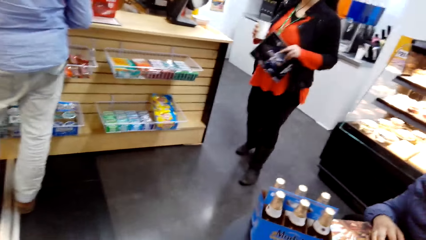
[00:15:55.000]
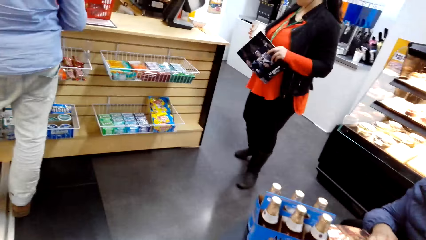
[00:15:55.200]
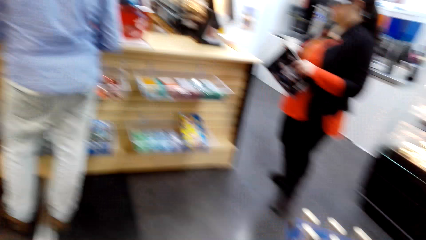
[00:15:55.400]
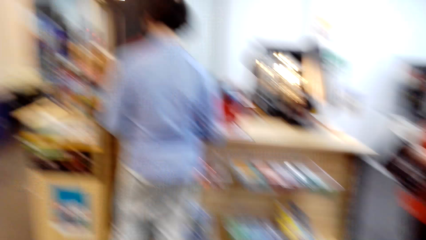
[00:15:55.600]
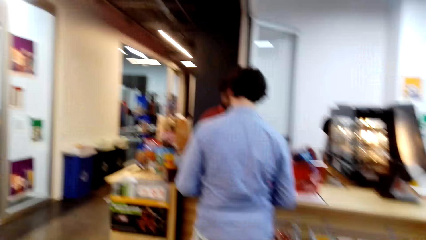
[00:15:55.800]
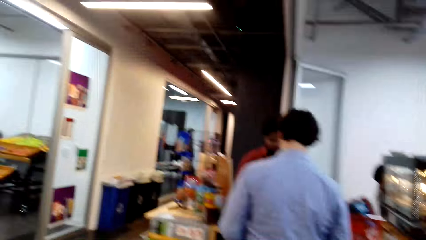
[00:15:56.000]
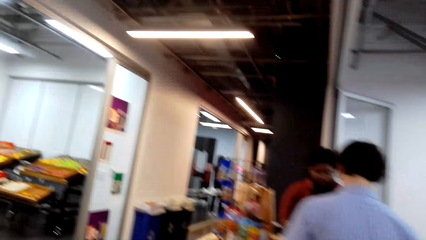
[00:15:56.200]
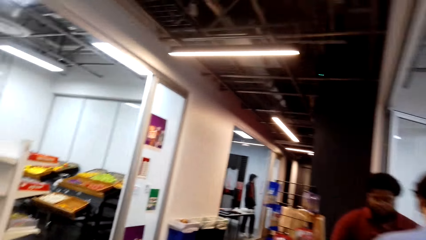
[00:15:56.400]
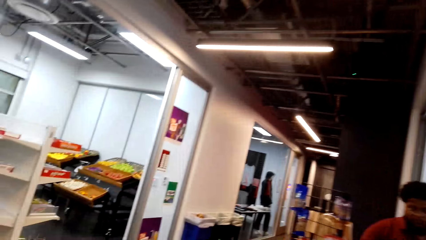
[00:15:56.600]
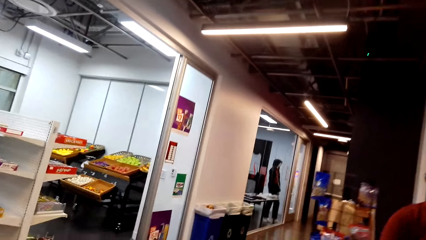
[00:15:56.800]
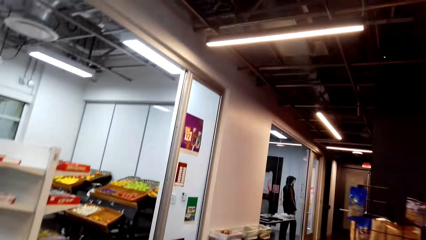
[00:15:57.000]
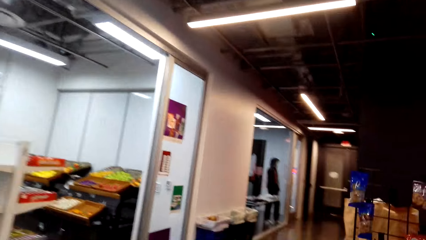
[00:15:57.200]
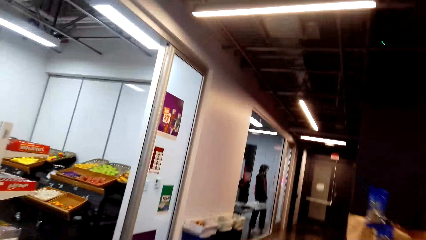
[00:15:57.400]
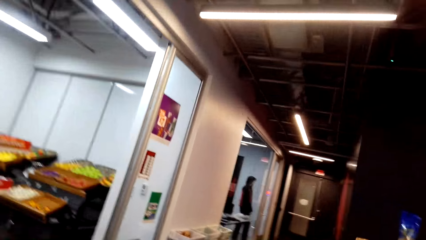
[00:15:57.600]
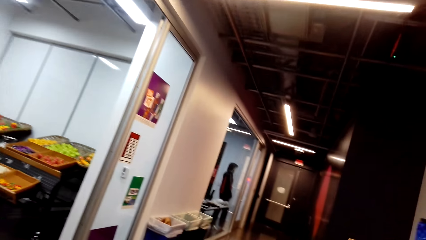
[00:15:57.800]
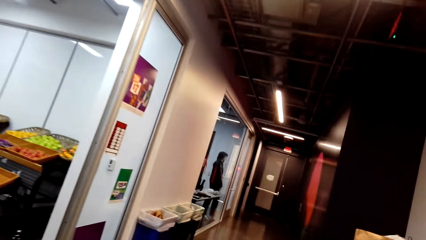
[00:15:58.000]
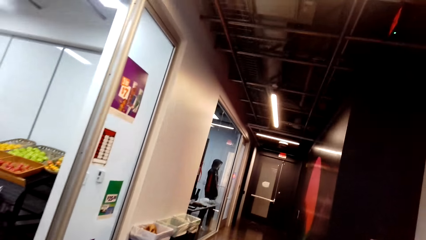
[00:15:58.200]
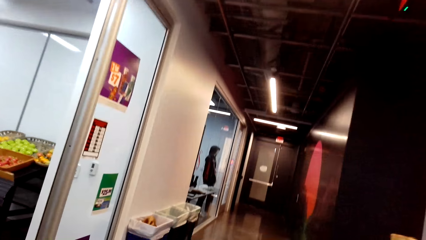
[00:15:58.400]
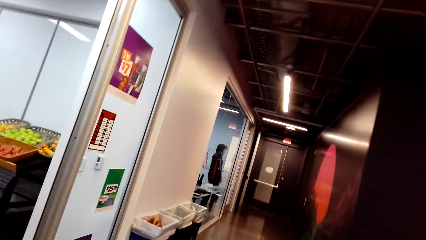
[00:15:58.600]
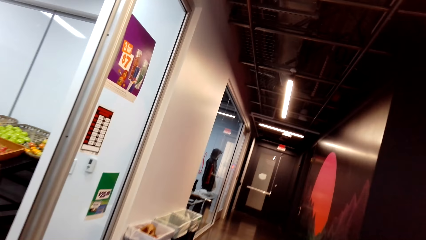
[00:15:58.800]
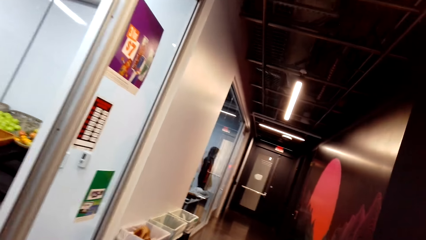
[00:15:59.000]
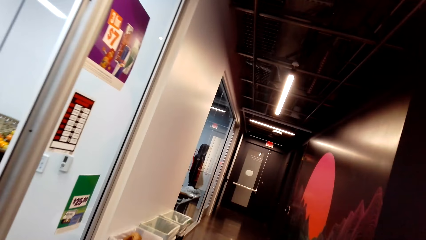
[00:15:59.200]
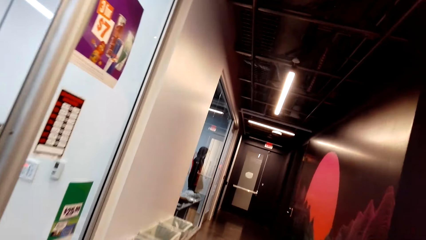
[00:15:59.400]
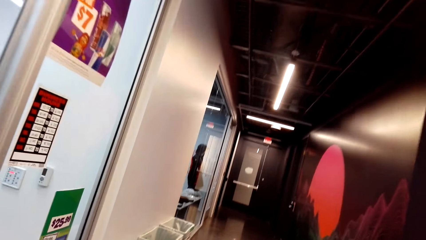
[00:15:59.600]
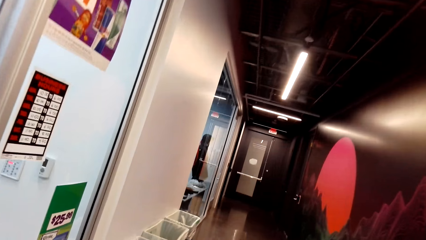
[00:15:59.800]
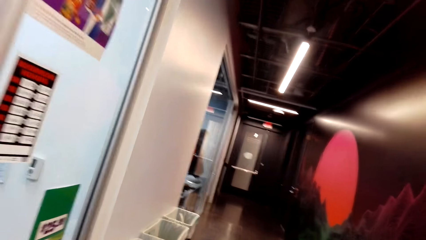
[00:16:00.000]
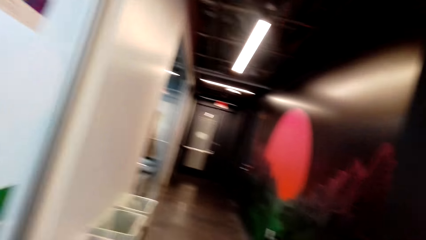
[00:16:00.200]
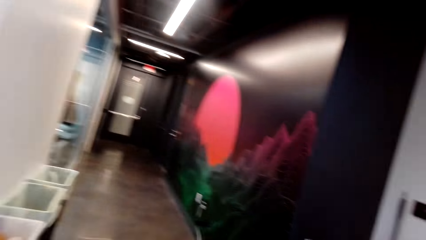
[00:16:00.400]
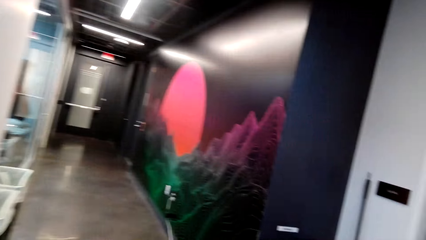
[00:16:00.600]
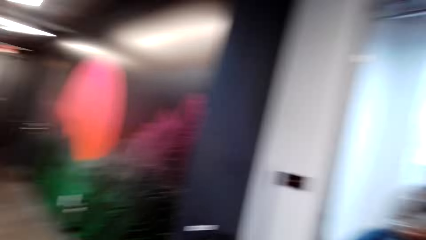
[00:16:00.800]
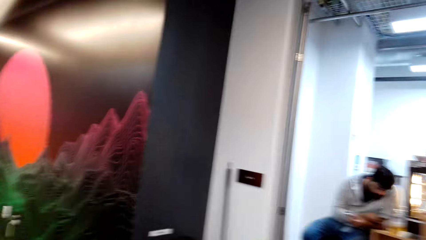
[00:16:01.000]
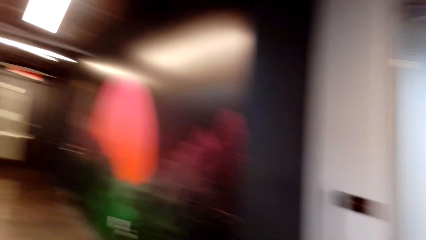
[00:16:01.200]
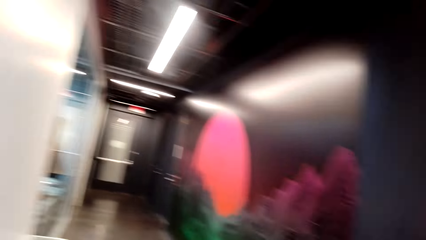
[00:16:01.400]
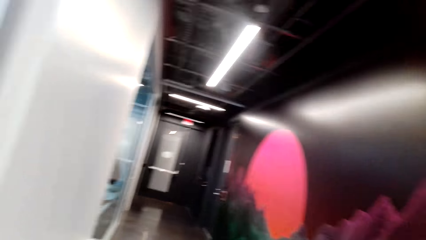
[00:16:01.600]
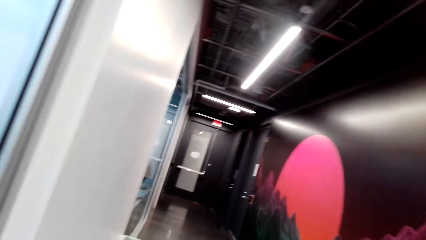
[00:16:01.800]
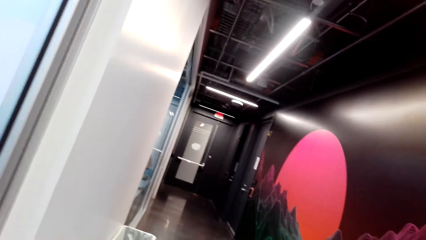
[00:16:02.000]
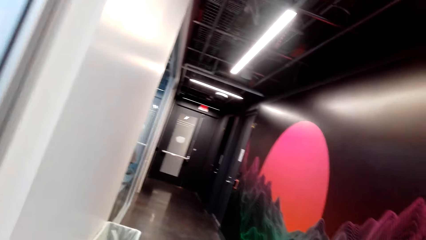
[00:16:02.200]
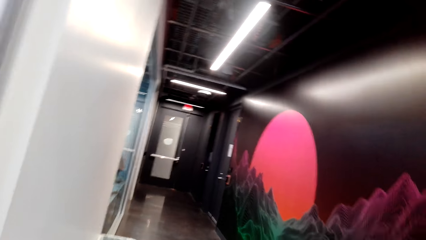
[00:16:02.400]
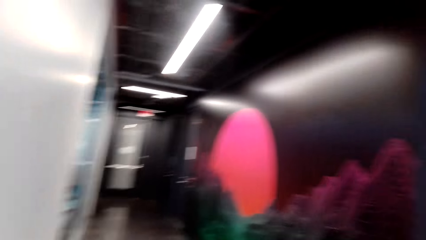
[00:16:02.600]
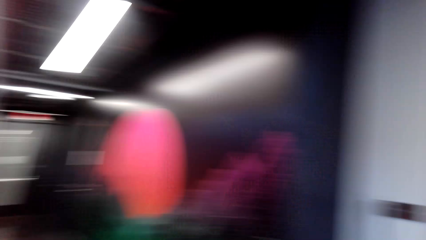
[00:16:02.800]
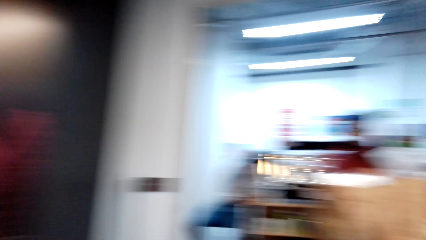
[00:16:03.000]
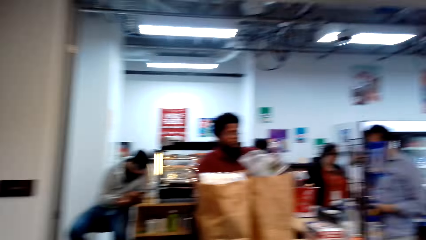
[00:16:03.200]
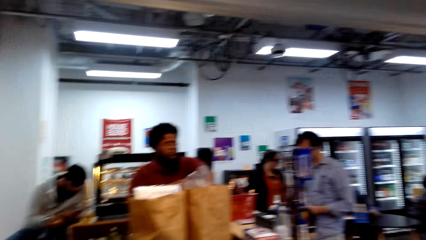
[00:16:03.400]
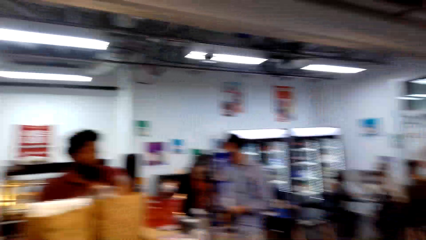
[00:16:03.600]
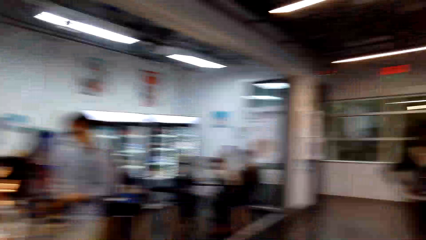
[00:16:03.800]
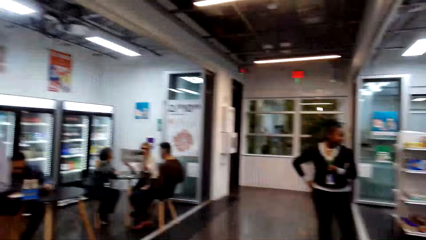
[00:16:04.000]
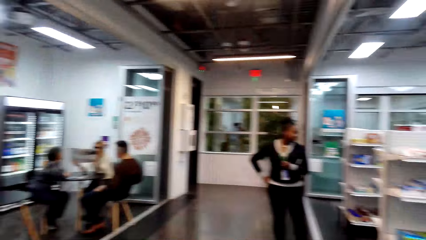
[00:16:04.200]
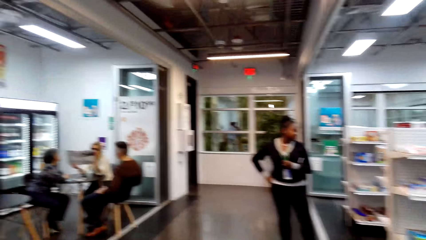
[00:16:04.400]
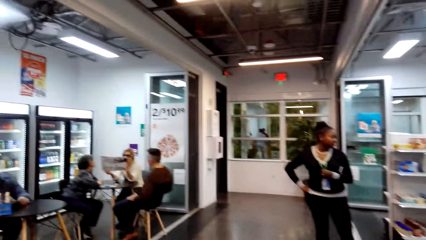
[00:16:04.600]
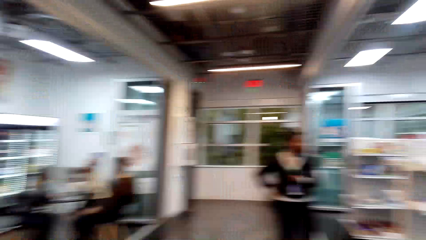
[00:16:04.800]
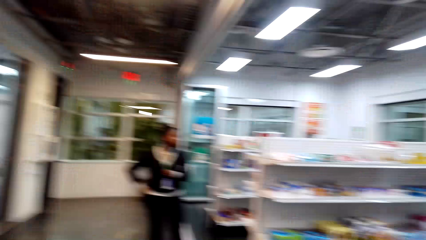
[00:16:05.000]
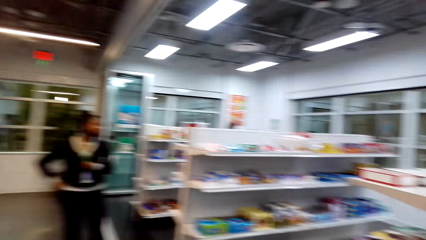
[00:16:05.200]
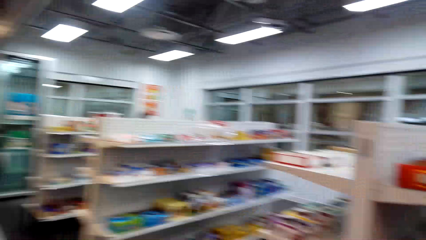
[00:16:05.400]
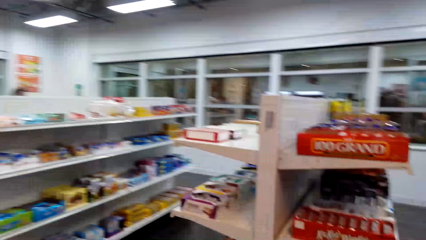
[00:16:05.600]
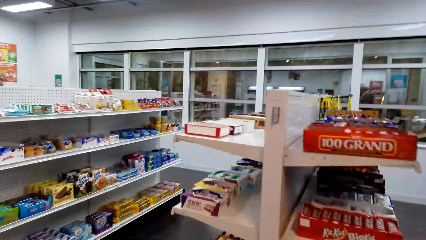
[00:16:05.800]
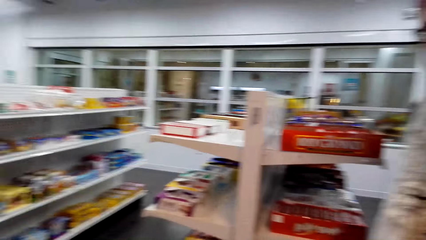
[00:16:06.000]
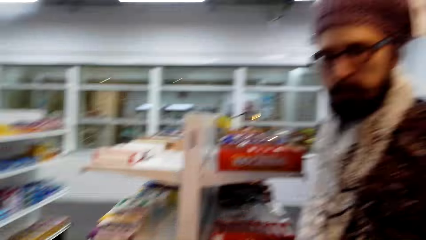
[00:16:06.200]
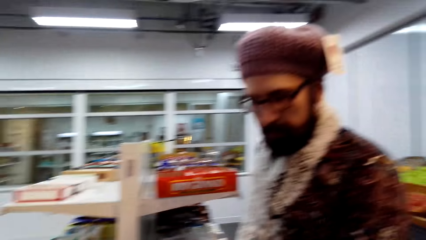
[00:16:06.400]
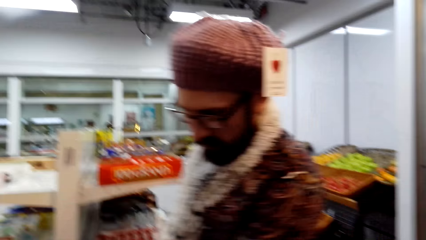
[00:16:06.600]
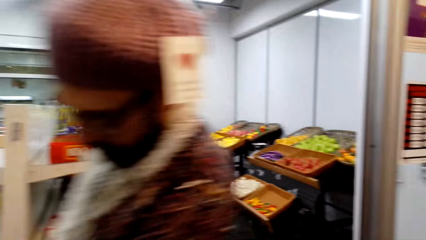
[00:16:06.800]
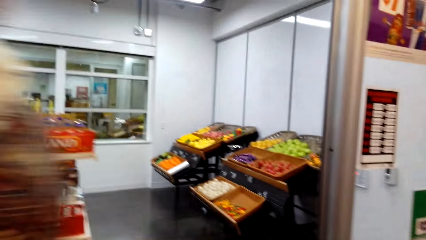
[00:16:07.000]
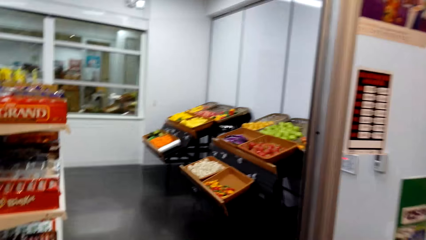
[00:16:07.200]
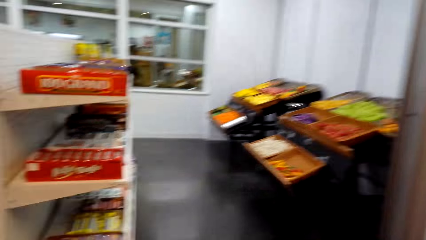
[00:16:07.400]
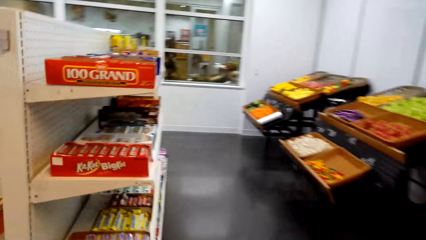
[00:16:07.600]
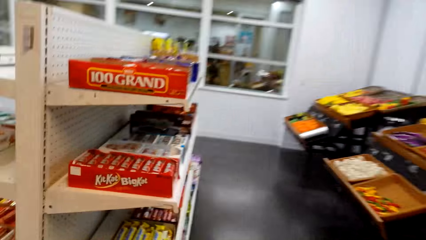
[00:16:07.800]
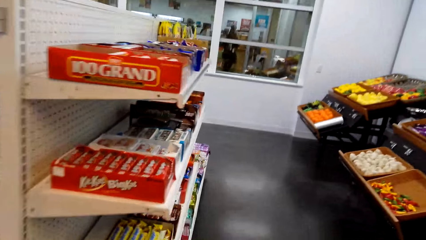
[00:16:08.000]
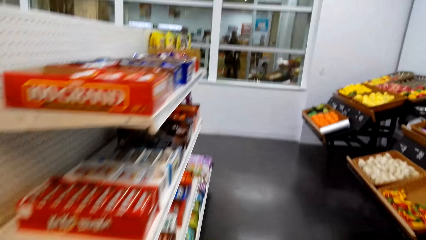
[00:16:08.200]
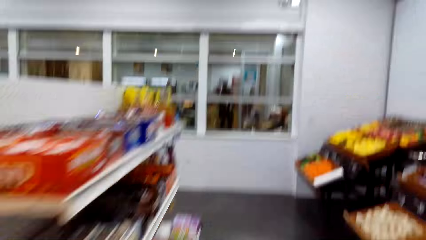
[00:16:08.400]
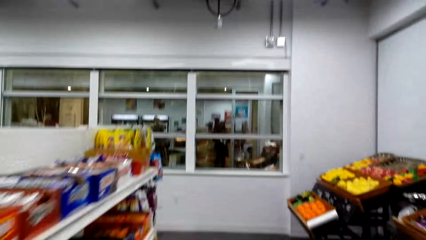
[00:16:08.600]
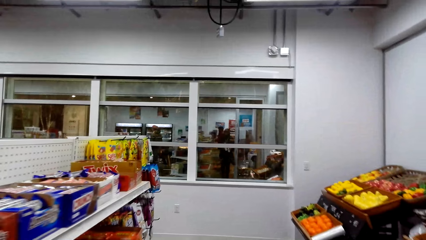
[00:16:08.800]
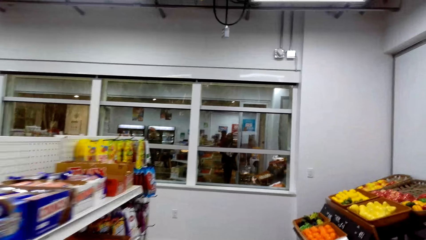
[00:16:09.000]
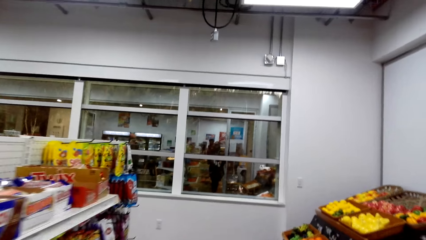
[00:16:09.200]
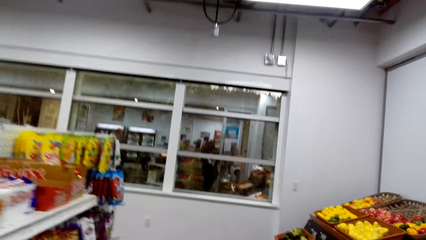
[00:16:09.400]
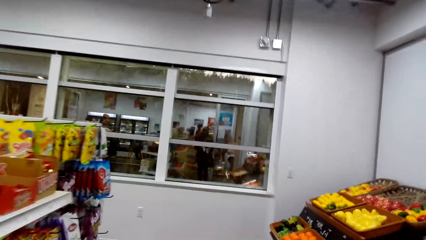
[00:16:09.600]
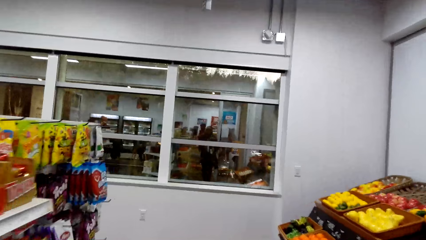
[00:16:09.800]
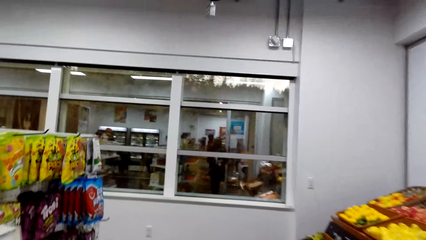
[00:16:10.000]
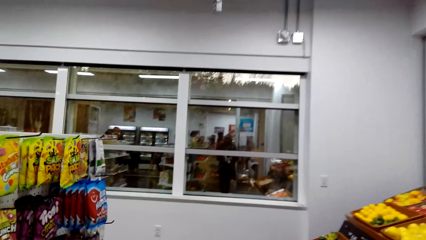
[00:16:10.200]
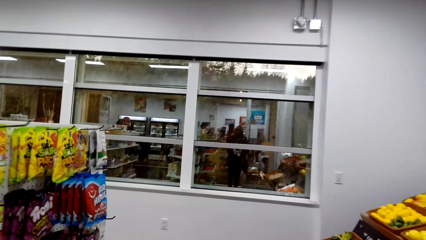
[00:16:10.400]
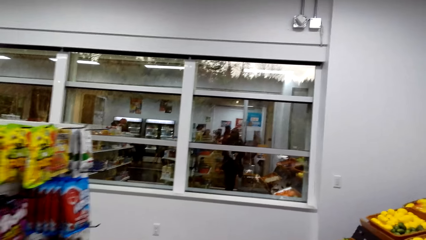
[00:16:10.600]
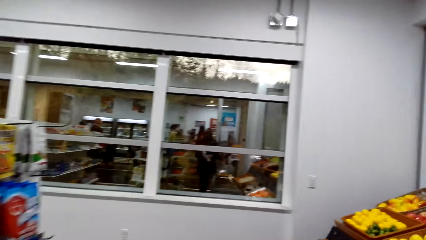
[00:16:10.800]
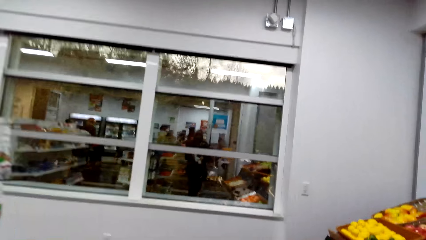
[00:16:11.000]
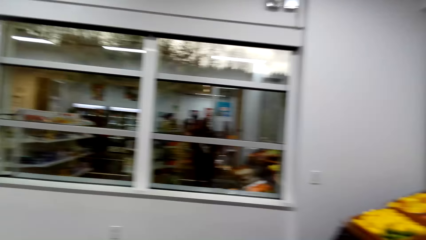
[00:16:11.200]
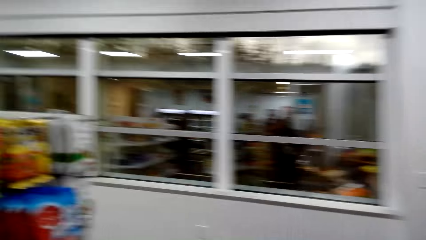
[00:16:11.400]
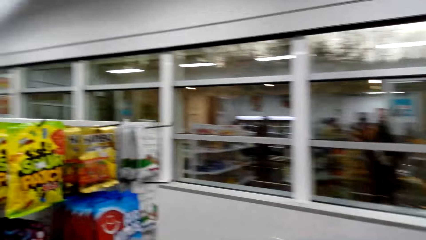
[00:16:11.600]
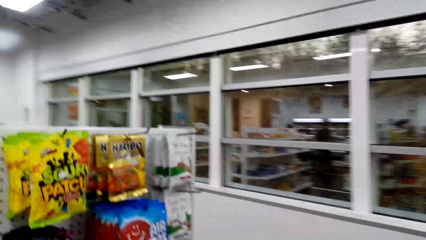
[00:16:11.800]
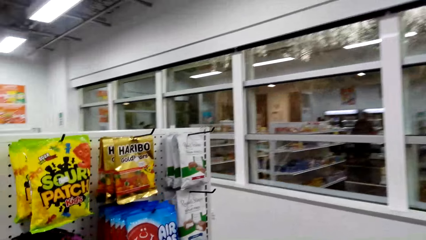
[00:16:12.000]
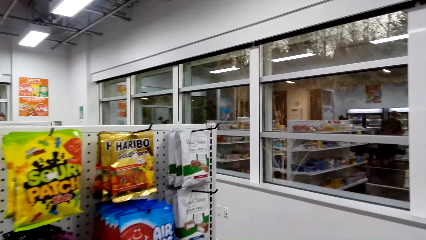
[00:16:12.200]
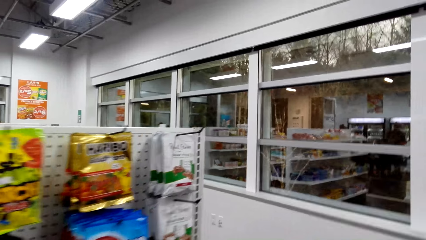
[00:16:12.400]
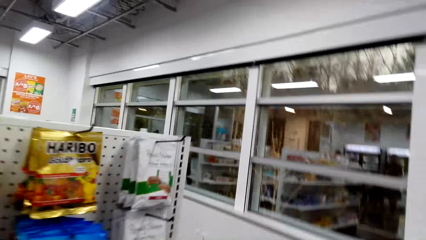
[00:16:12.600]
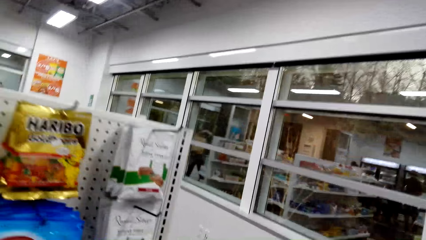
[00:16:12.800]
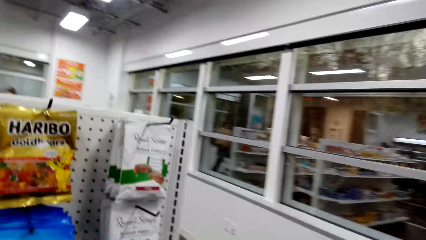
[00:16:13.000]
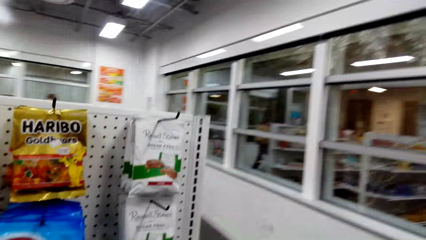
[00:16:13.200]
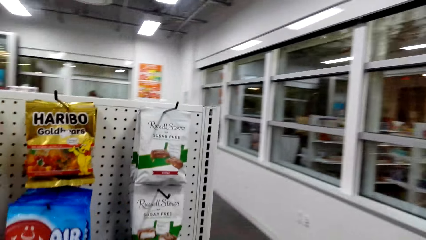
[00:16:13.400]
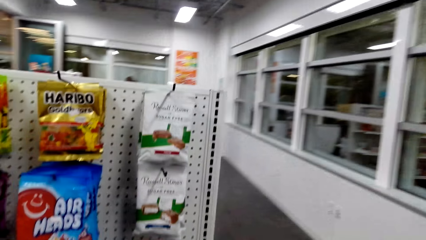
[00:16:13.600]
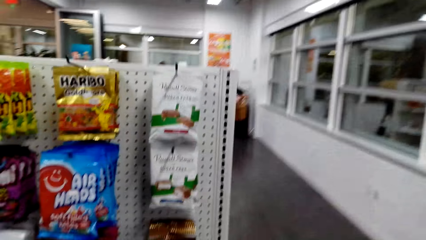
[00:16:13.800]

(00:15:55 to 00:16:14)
The camera wearer walks around the convenience store. They look around the convenience store. They interact with a man. They walk around the convenience store.
